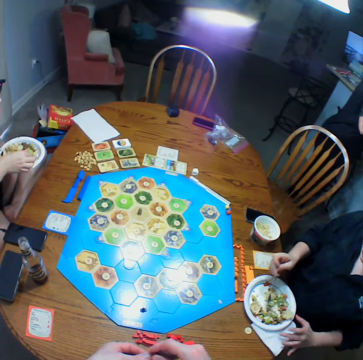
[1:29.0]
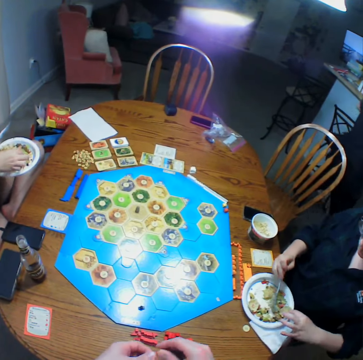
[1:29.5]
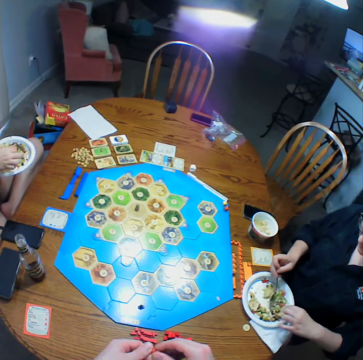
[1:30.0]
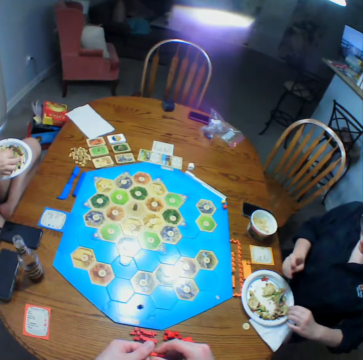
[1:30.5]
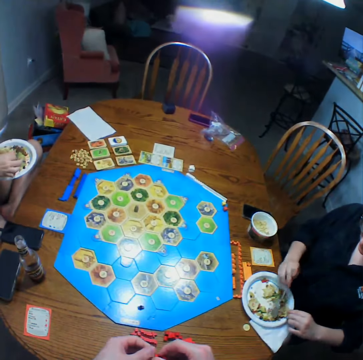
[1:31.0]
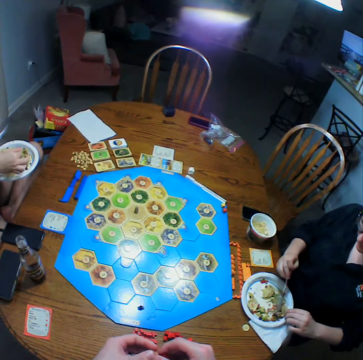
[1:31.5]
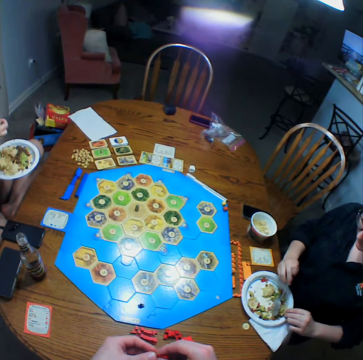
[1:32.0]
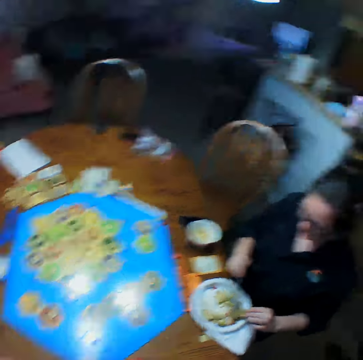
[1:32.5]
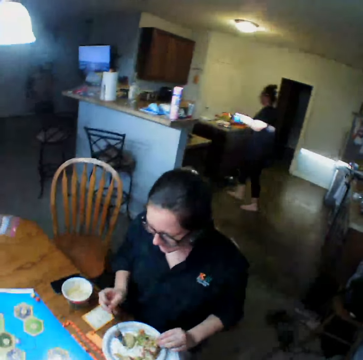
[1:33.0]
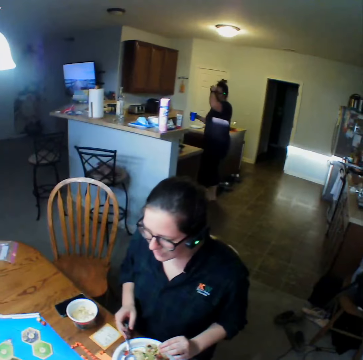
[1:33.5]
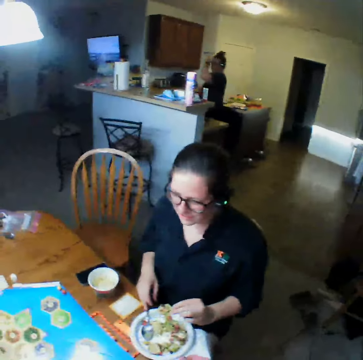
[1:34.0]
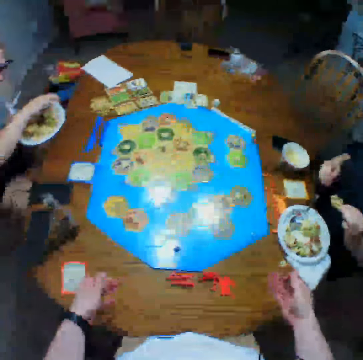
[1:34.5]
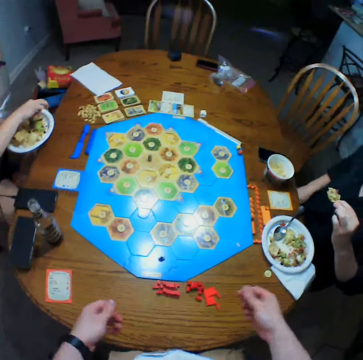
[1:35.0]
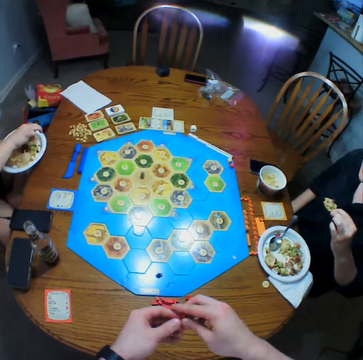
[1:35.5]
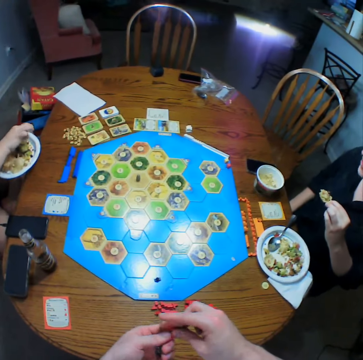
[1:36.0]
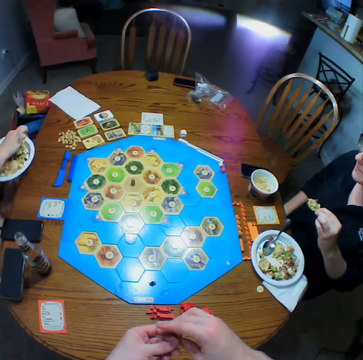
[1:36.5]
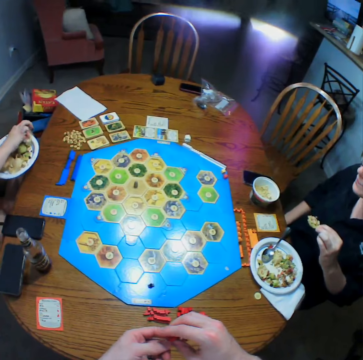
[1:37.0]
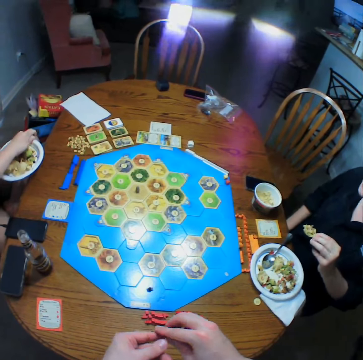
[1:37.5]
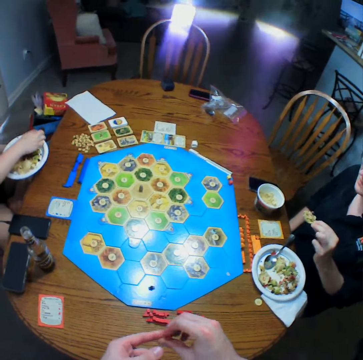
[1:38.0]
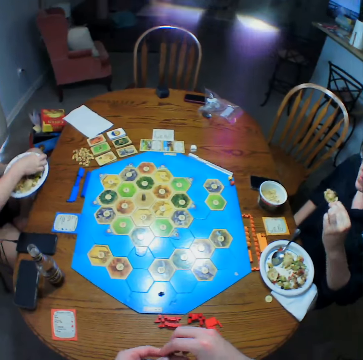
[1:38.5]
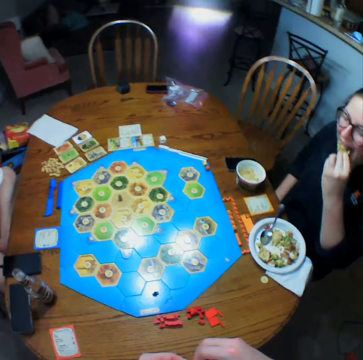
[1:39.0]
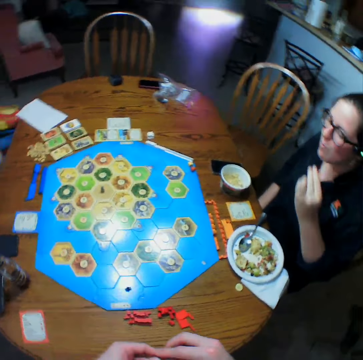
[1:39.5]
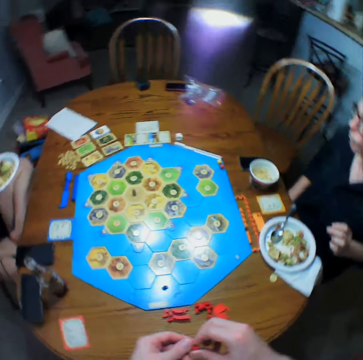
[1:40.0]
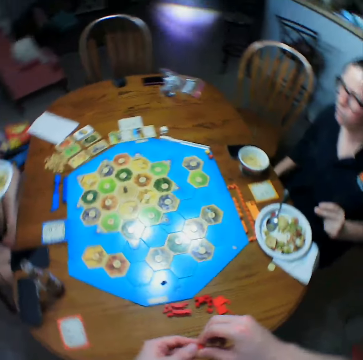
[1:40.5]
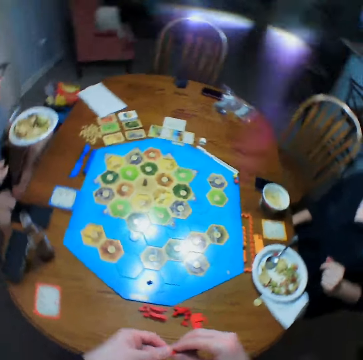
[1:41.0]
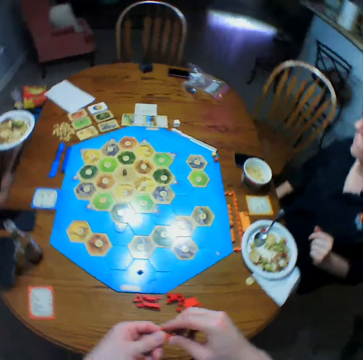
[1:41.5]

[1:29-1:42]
A person walks in the room. The camera wearer holds dice. Another person eats food.

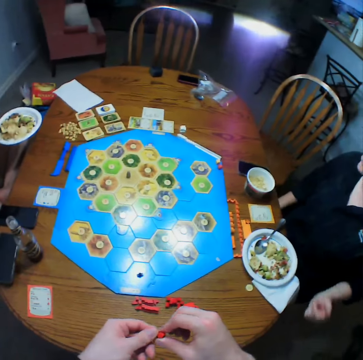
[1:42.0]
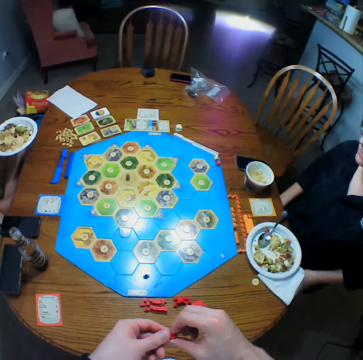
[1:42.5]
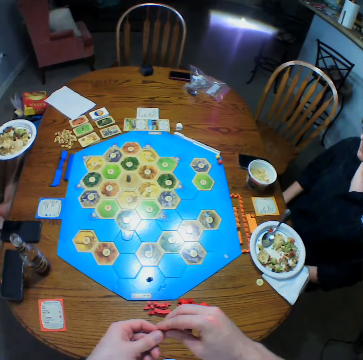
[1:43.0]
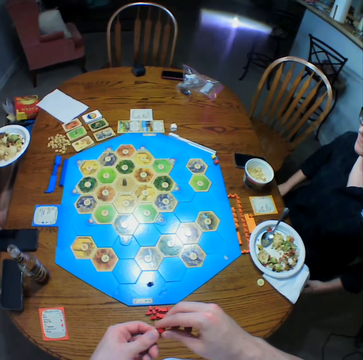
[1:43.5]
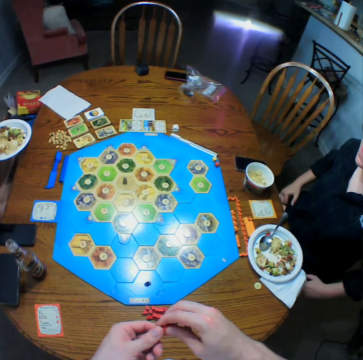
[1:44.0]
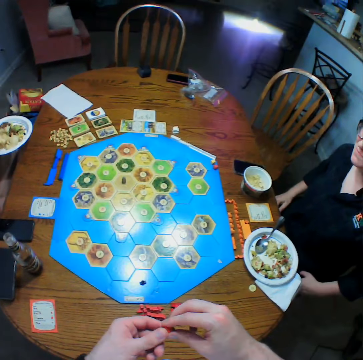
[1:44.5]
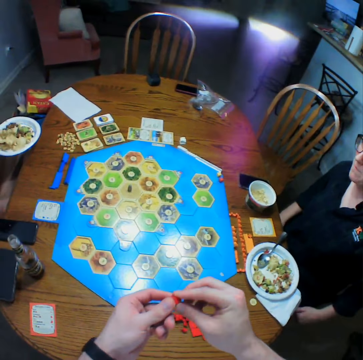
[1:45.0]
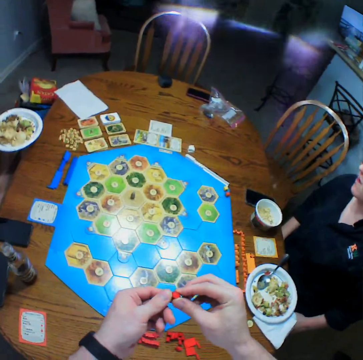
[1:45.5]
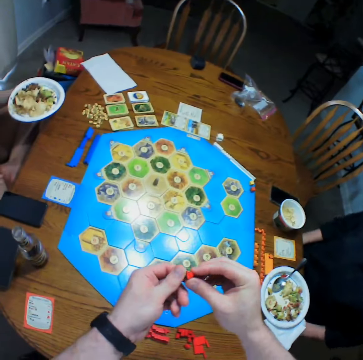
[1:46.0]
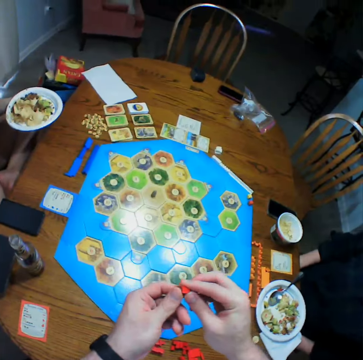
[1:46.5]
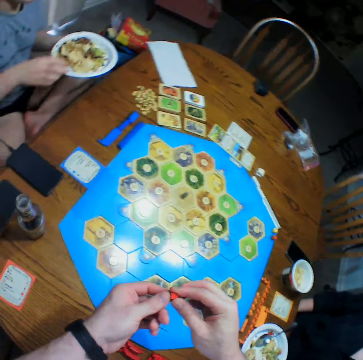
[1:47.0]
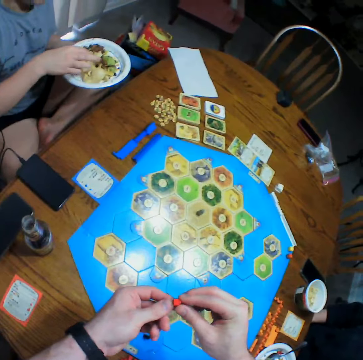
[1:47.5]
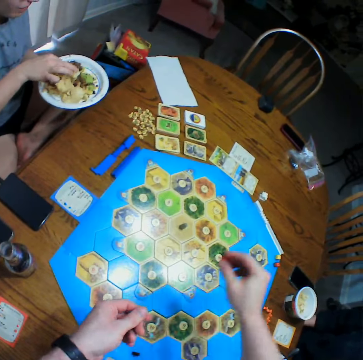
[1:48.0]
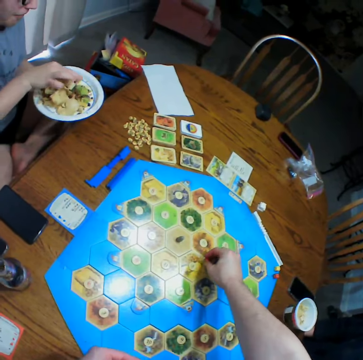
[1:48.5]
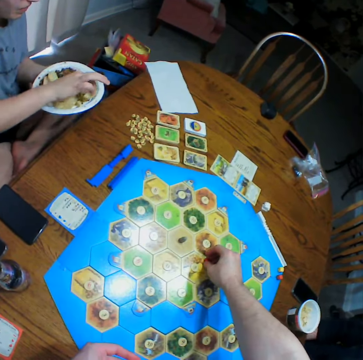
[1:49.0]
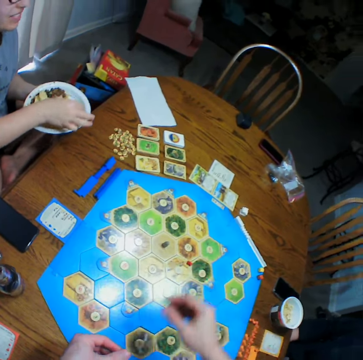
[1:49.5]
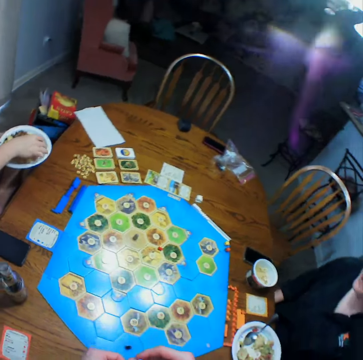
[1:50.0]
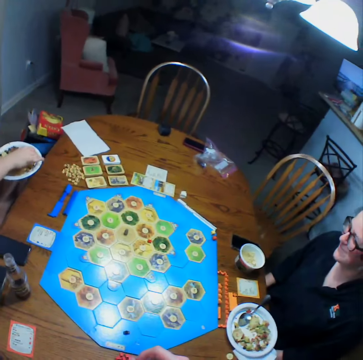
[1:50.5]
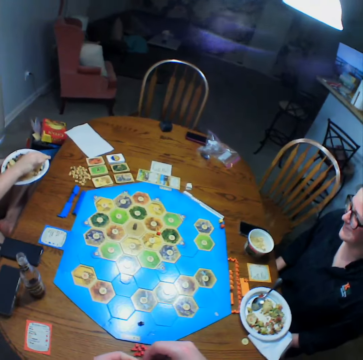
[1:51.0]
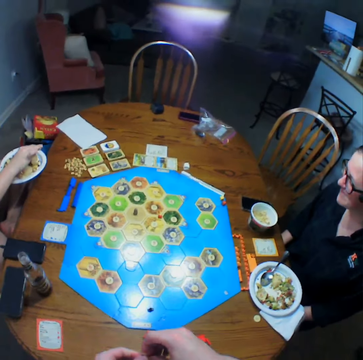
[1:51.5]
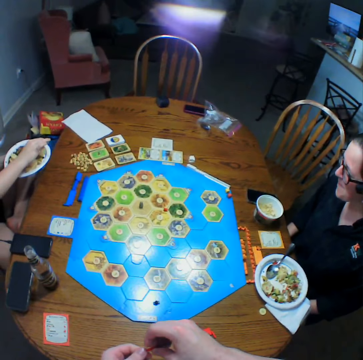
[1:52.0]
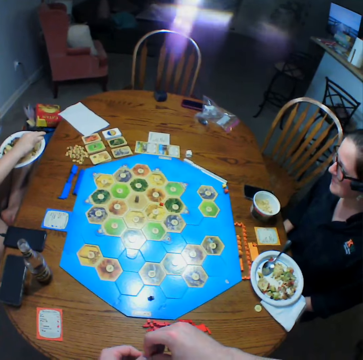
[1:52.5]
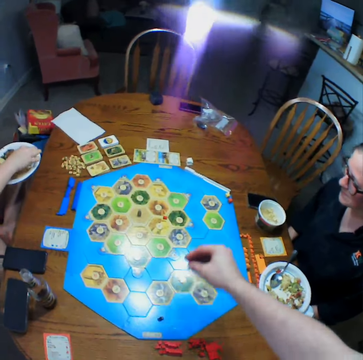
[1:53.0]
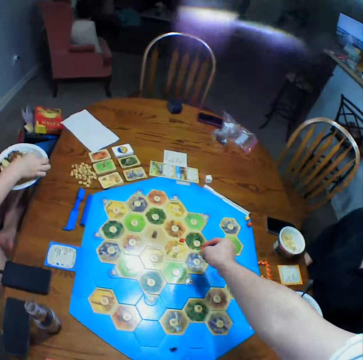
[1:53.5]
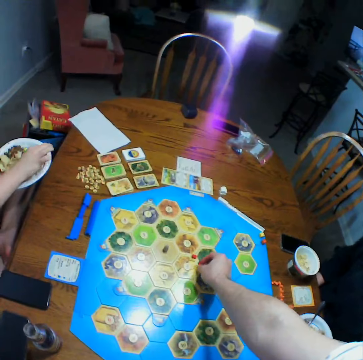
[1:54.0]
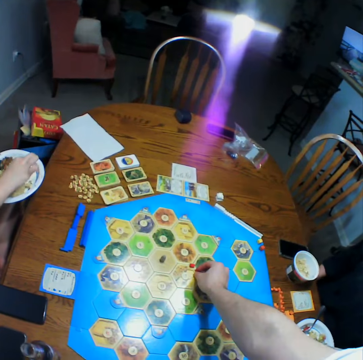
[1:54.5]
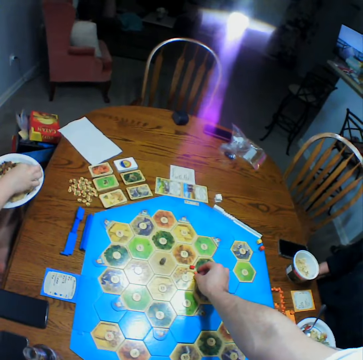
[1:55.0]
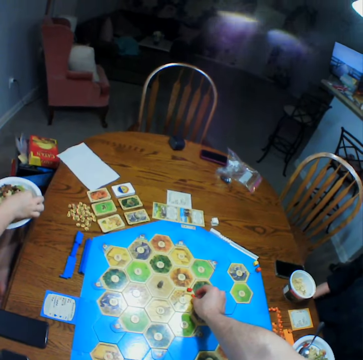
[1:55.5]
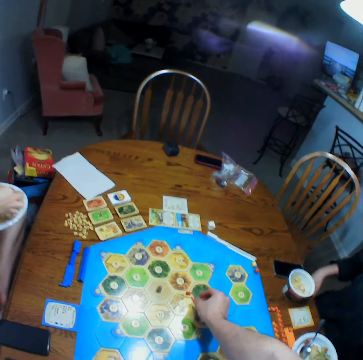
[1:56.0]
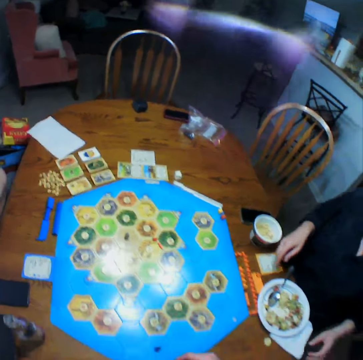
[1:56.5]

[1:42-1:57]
A person wipes hands. The camera wearer puts a die on the board. Another person picks food. The camera wearer puts the die on the table.

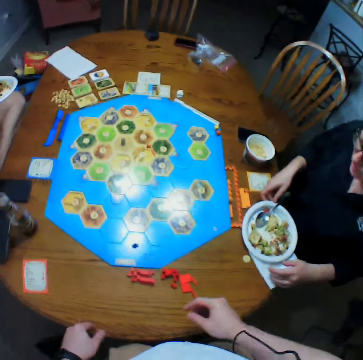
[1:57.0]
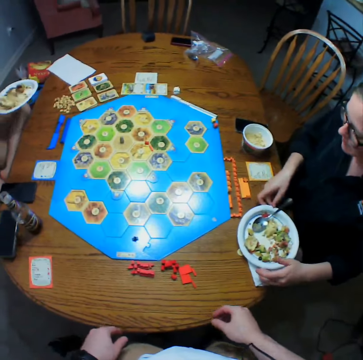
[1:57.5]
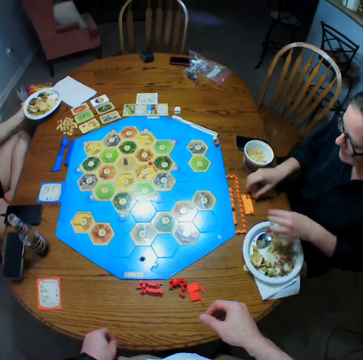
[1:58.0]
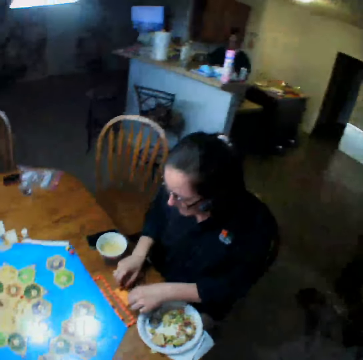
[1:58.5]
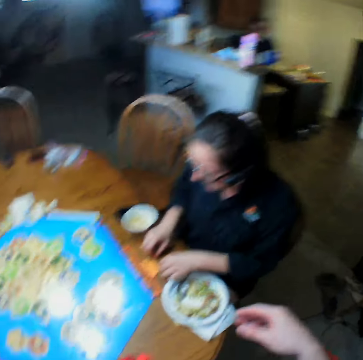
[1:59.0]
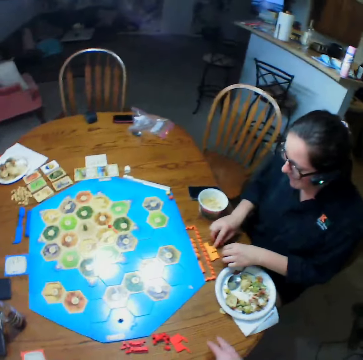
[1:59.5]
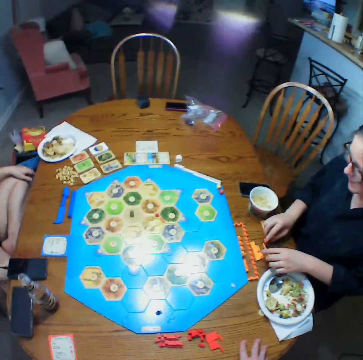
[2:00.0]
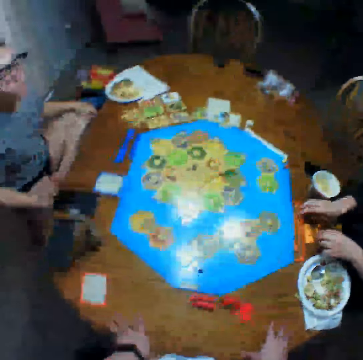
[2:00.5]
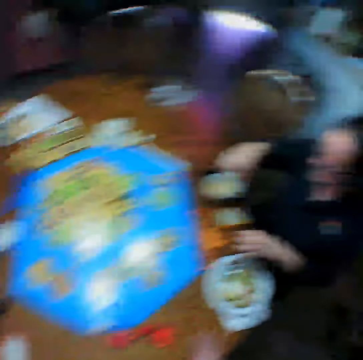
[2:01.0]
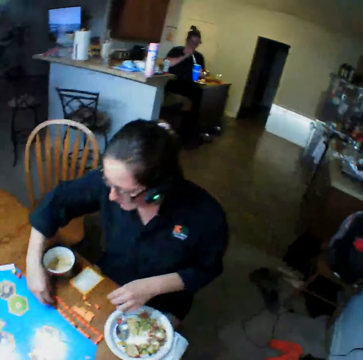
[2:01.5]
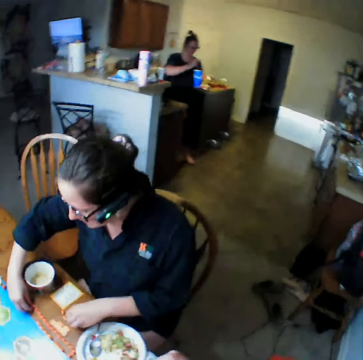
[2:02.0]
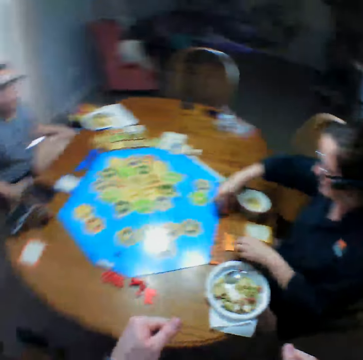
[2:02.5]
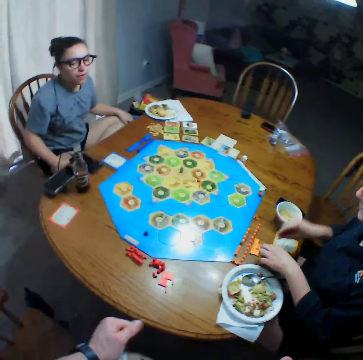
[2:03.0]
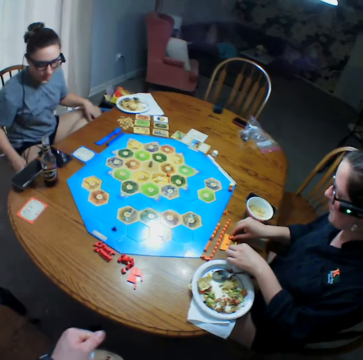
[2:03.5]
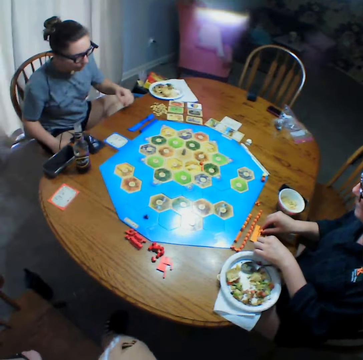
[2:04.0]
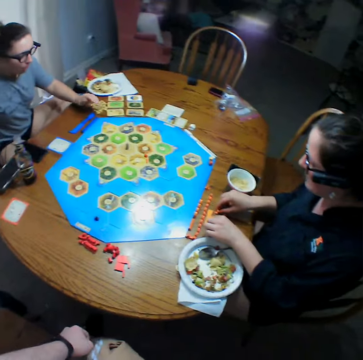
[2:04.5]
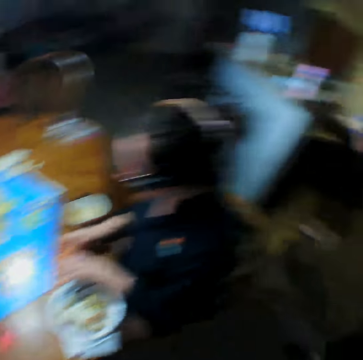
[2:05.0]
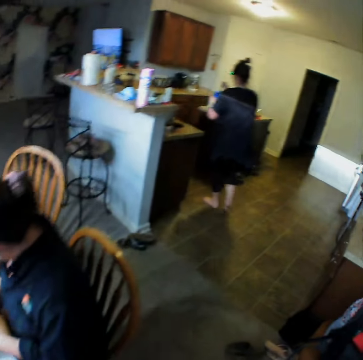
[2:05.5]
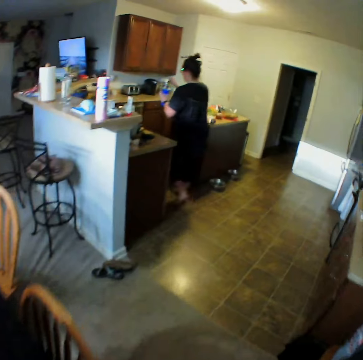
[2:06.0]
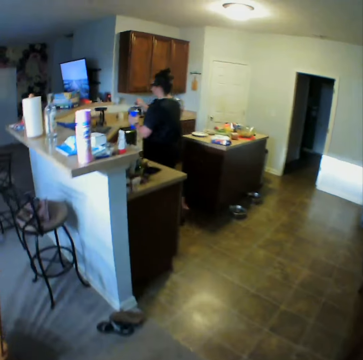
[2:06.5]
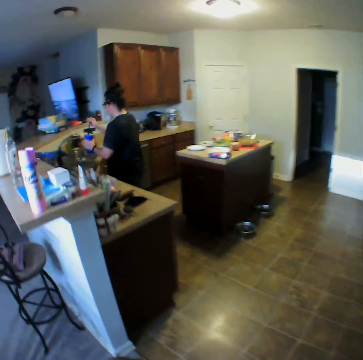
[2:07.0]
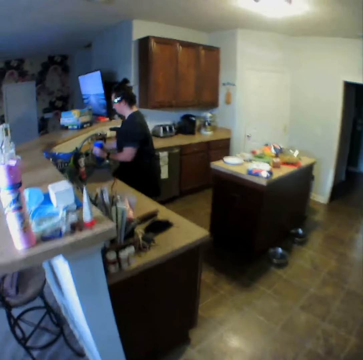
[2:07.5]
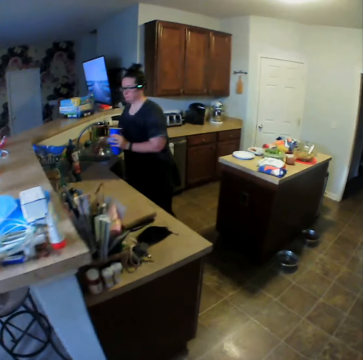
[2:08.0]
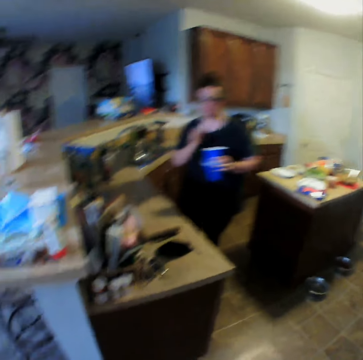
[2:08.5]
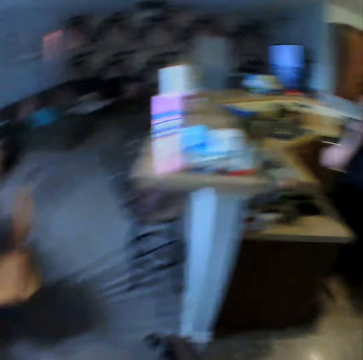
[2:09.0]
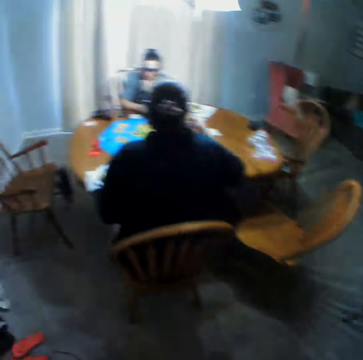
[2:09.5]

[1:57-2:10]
A person moves a plate on the table and holds dice. Another person walks in the room. The camera wearer moves around the house. The other person drops a spoon in the sink and walks in the room.
